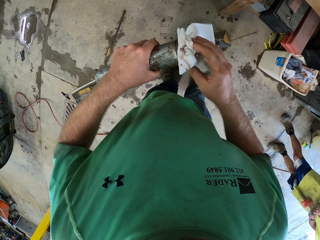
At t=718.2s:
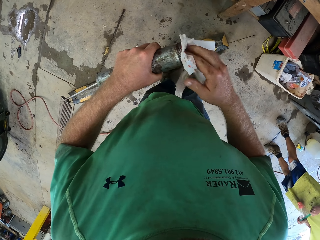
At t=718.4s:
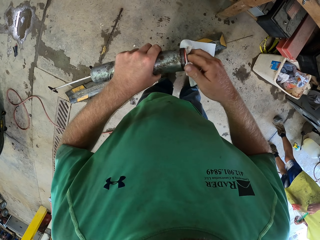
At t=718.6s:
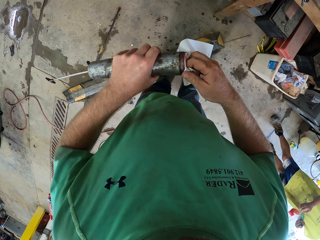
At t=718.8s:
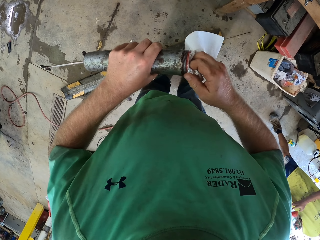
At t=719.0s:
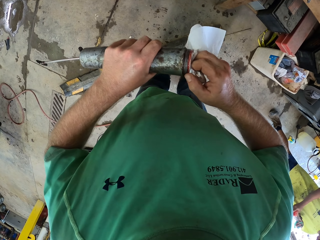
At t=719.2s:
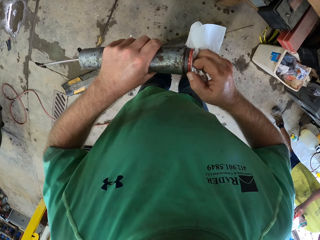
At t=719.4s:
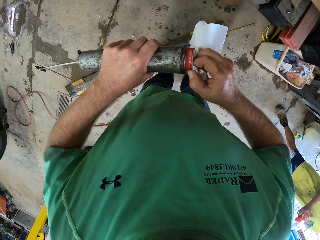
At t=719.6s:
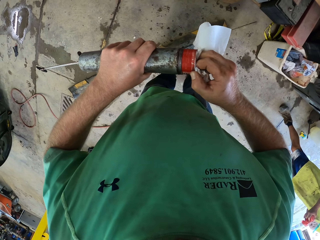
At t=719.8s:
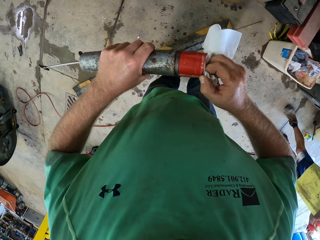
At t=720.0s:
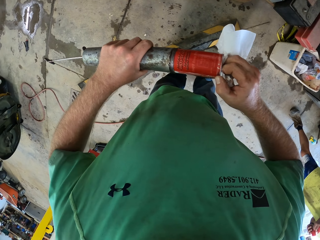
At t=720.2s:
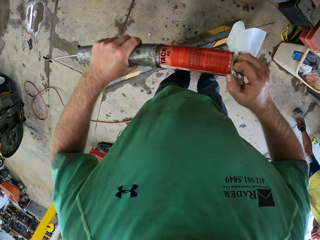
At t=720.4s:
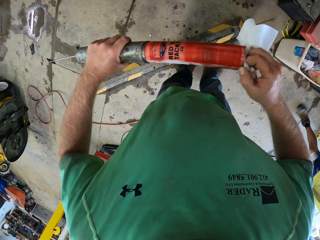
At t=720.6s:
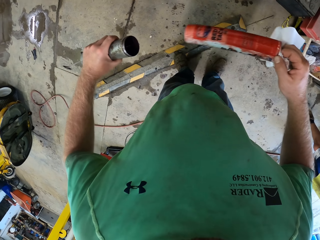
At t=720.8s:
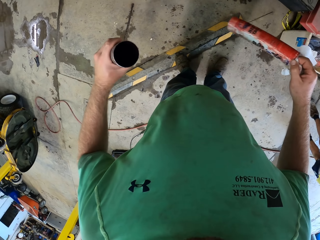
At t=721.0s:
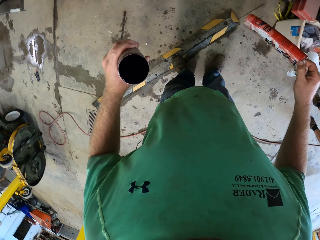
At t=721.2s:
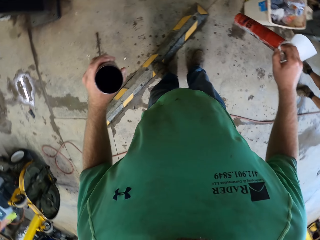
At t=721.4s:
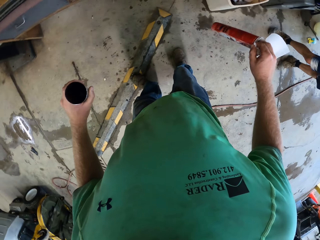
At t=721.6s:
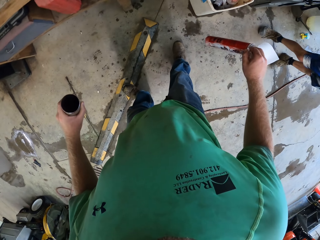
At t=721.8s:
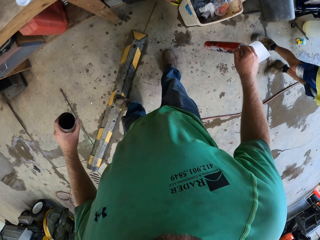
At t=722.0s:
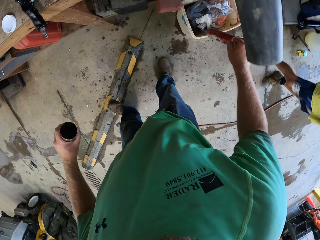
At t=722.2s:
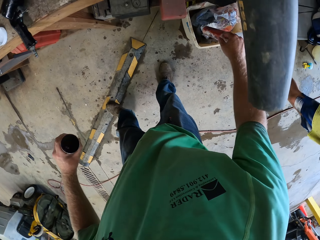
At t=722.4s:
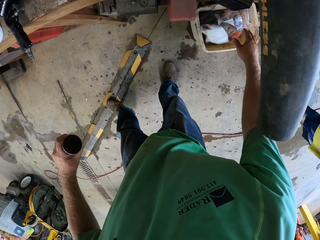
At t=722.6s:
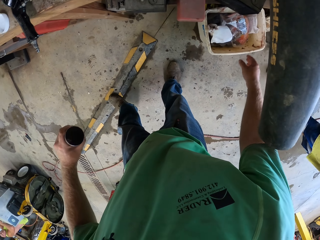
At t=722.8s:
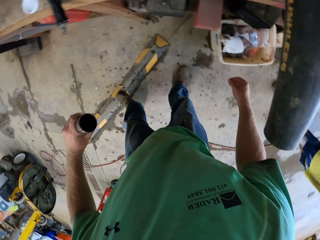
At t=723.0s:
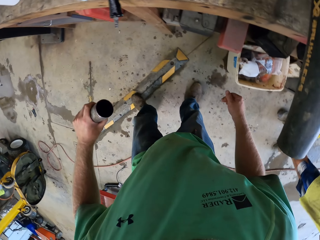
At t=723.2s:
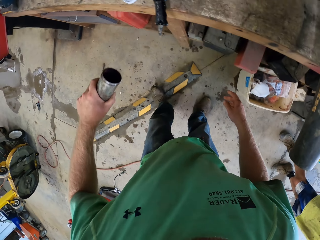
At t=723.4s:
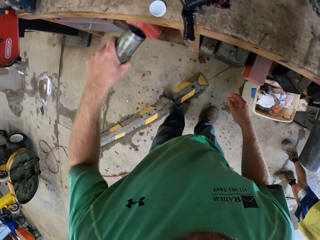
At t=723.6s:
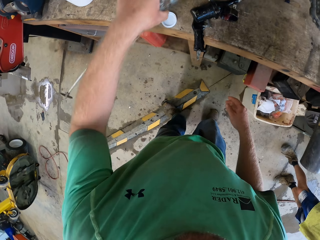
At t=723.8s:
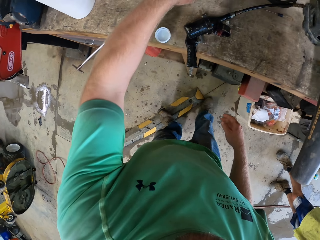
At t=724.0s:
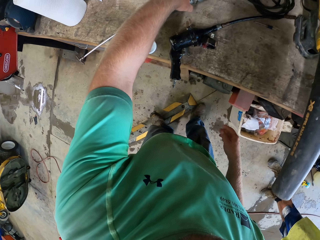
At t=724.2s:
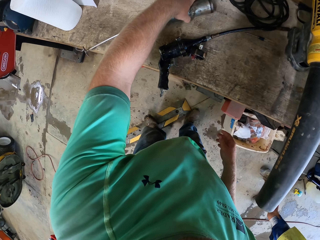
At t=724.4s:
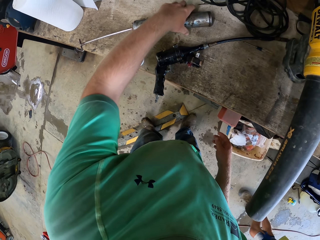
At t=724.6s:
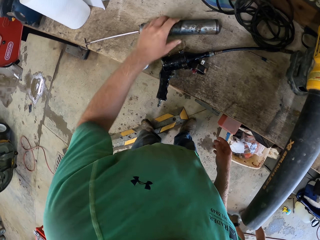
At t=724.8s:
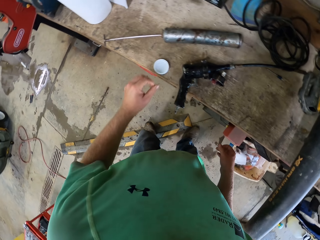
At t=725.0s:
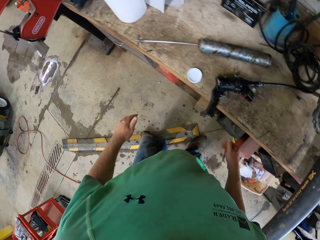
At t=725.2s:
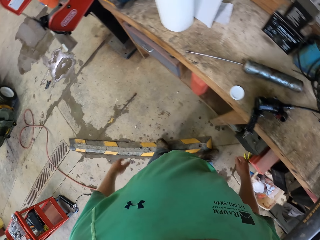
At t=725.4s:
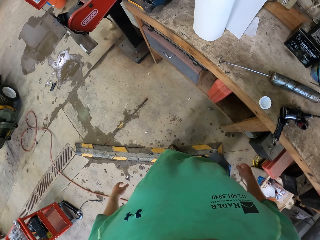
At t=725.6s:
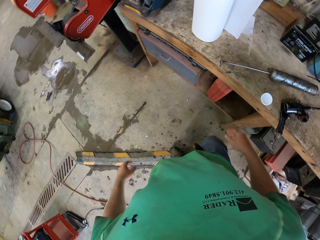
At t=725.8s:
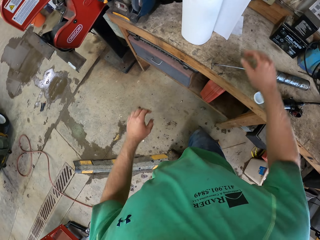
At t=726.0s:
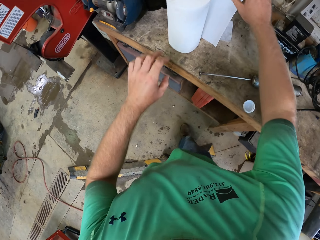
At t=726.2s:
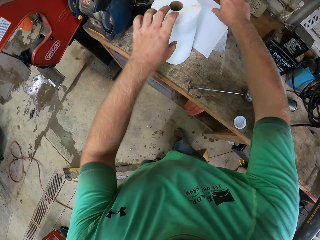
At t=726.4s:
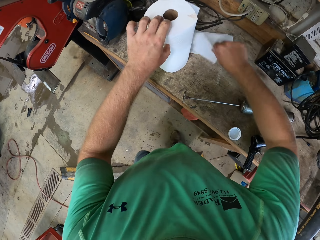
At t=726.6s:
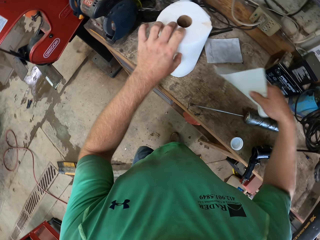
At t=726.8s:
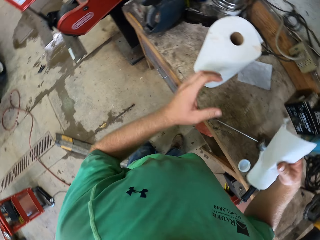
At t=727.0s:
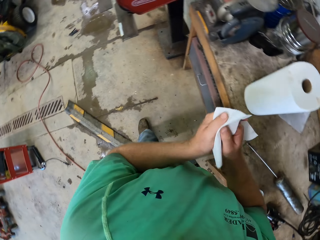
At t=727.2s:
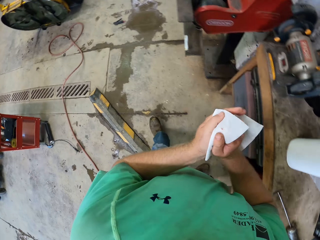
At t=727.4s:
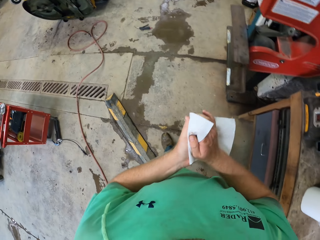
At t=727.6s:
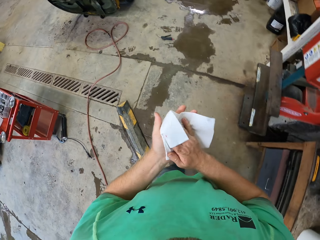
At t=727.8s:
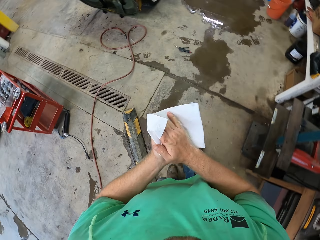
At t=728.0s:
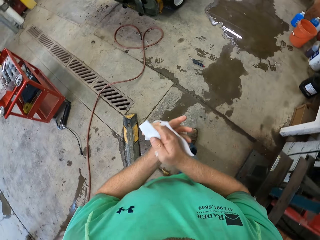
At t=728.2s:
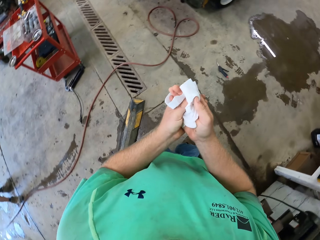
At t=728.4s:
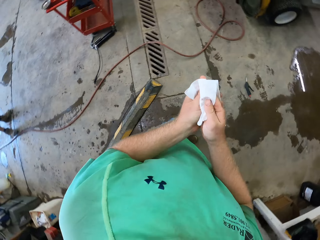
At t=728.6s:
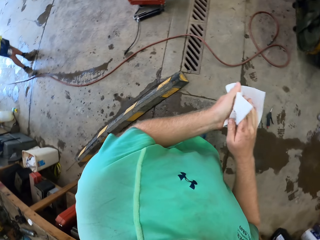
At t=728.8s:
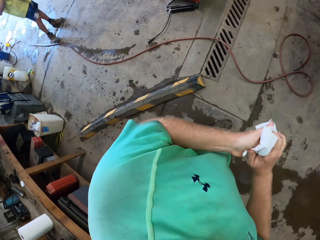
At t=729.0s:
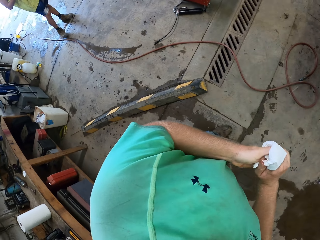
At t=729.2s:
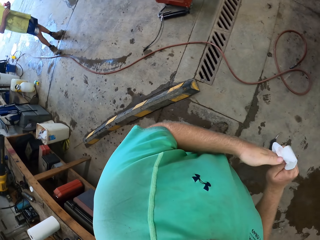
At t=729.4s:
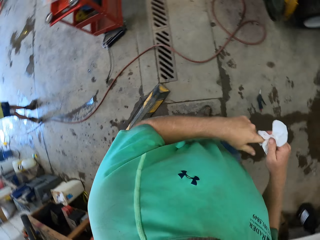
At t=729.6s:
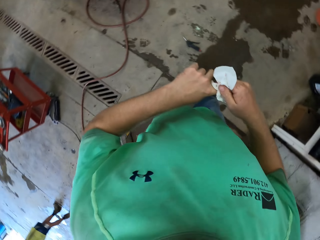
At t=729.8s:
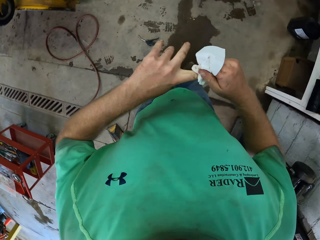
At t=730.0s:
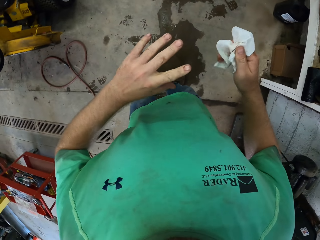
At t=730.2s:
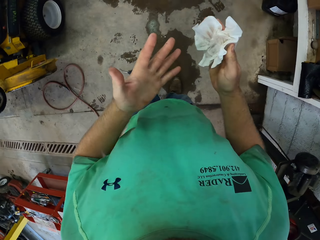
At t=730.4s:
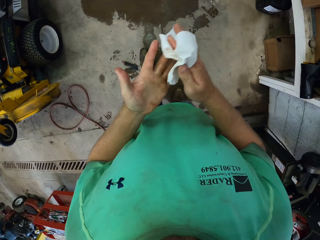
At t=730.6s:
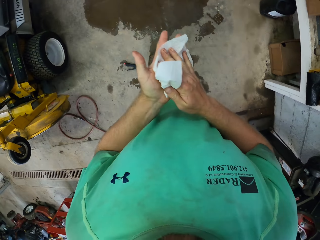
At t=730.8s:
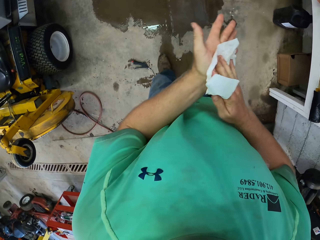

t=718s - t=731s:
The man opens a plastic bag with both hands. The camera wearer pulls out something. He keeps the cylinder in the trash can on the floor with his right hand. He places the cylinder on the table with his left hand. He cuts paper towel from the roll with his right hand. He wipes his hands with the paper towel.

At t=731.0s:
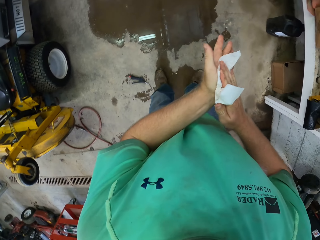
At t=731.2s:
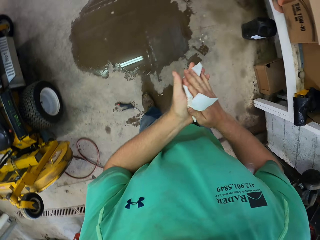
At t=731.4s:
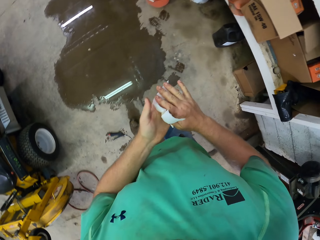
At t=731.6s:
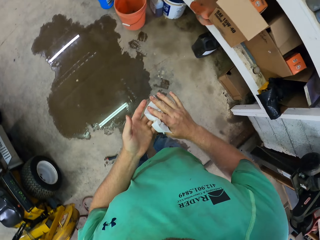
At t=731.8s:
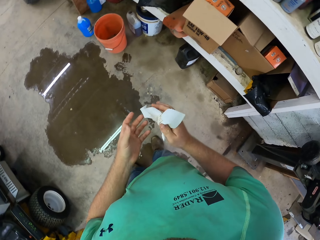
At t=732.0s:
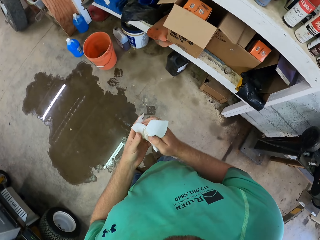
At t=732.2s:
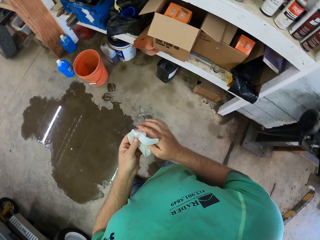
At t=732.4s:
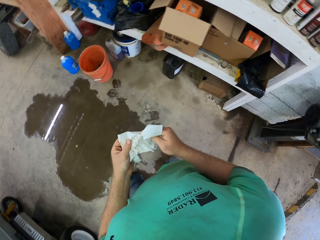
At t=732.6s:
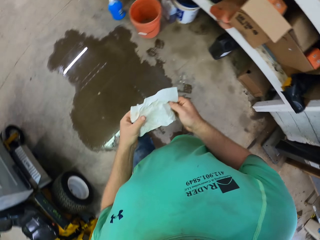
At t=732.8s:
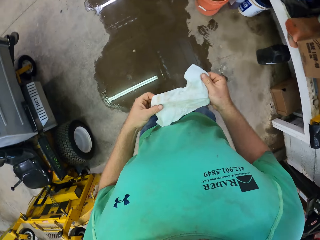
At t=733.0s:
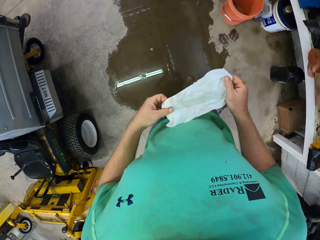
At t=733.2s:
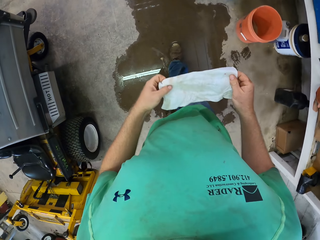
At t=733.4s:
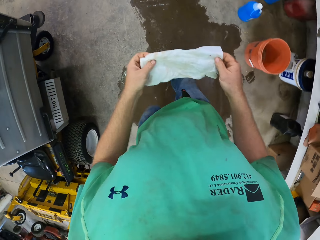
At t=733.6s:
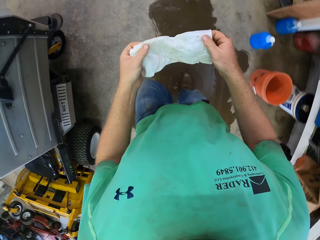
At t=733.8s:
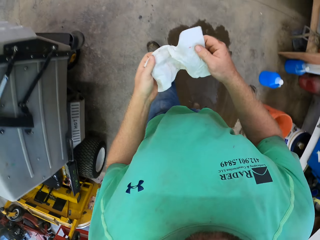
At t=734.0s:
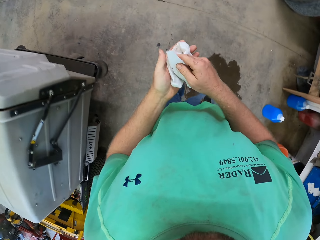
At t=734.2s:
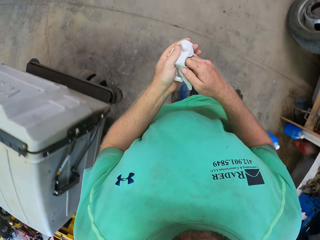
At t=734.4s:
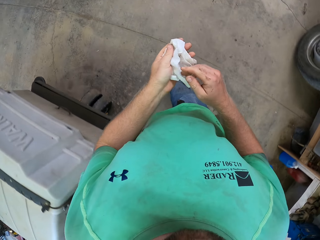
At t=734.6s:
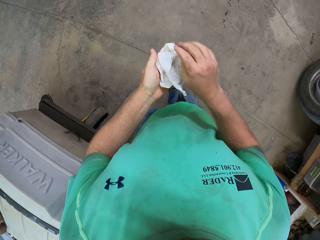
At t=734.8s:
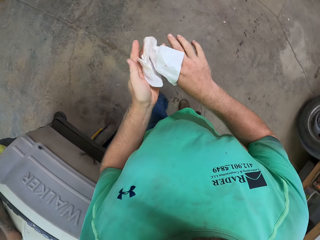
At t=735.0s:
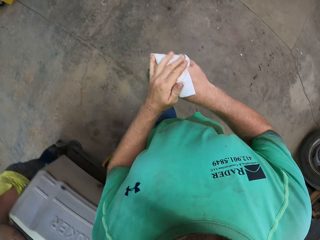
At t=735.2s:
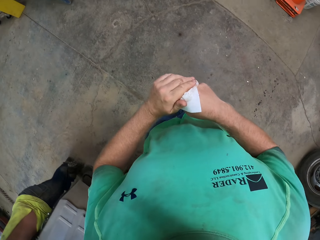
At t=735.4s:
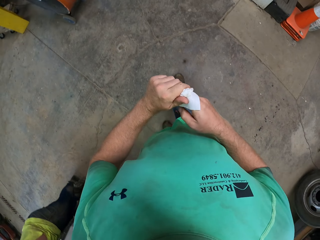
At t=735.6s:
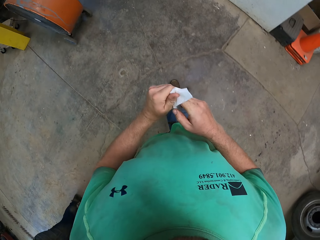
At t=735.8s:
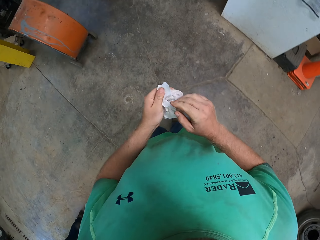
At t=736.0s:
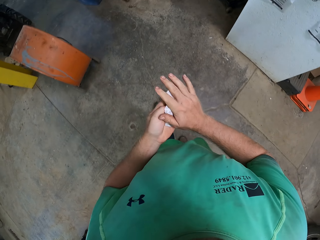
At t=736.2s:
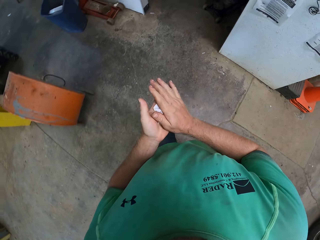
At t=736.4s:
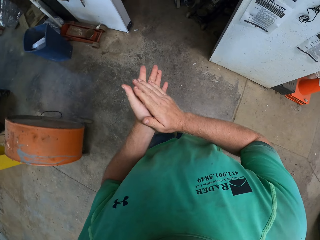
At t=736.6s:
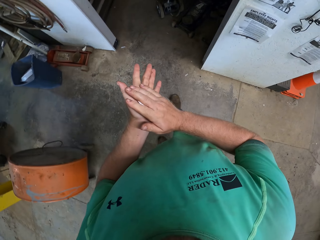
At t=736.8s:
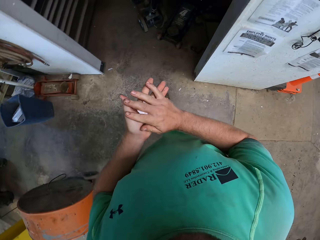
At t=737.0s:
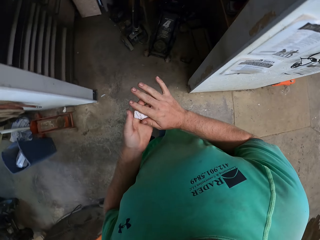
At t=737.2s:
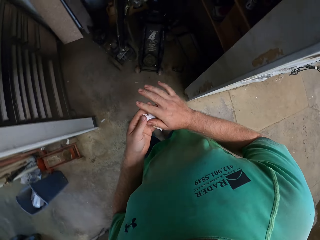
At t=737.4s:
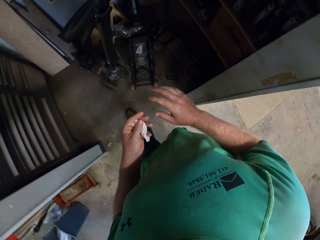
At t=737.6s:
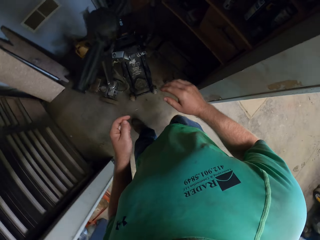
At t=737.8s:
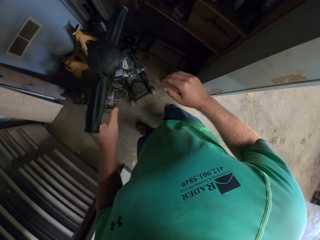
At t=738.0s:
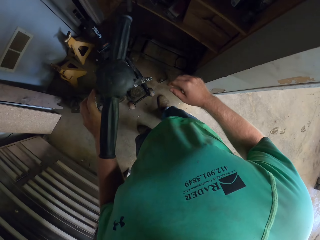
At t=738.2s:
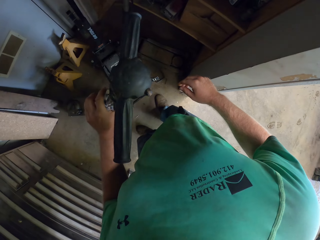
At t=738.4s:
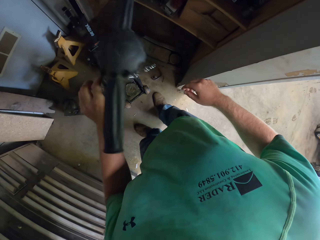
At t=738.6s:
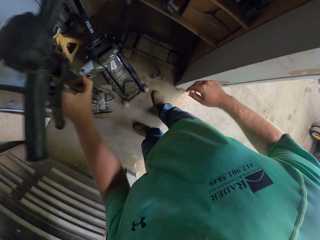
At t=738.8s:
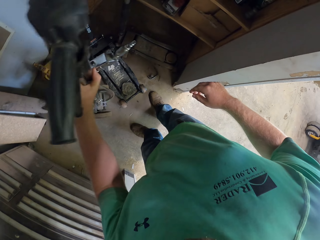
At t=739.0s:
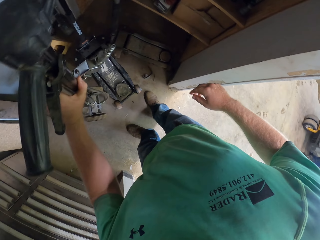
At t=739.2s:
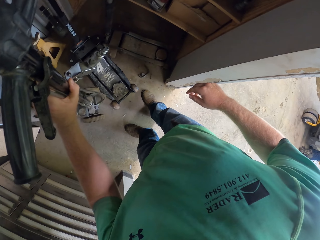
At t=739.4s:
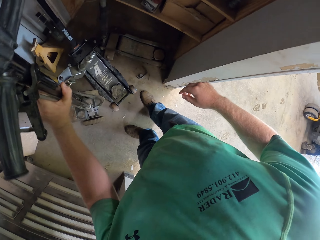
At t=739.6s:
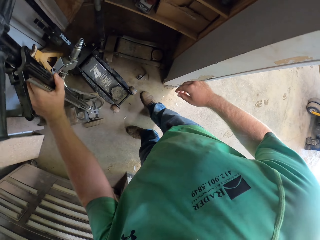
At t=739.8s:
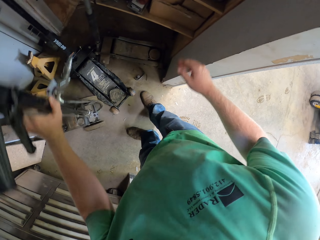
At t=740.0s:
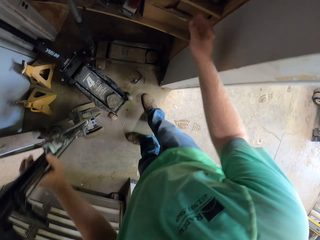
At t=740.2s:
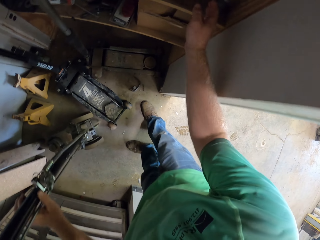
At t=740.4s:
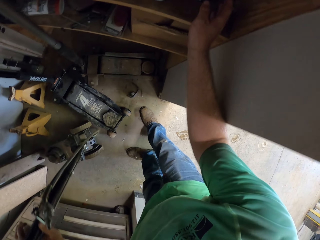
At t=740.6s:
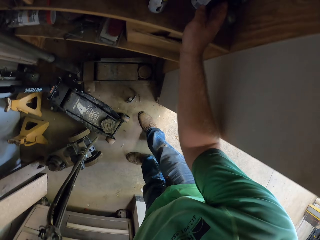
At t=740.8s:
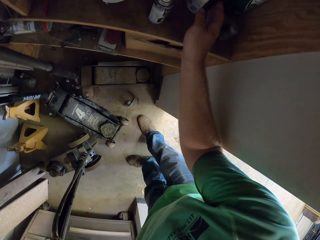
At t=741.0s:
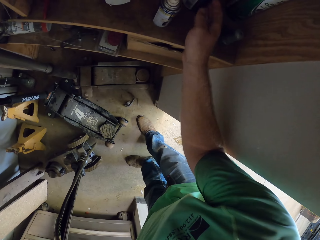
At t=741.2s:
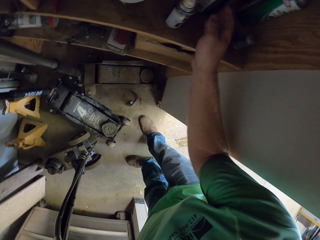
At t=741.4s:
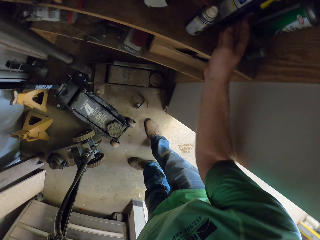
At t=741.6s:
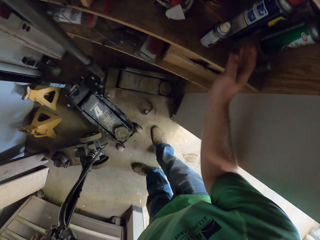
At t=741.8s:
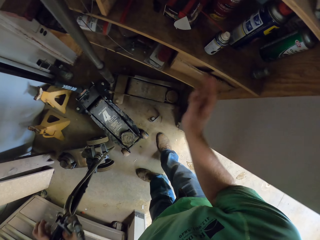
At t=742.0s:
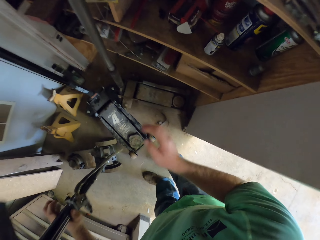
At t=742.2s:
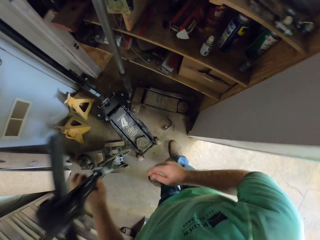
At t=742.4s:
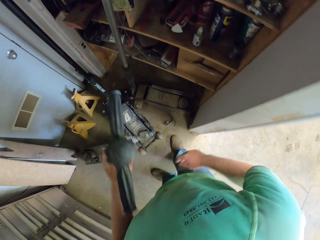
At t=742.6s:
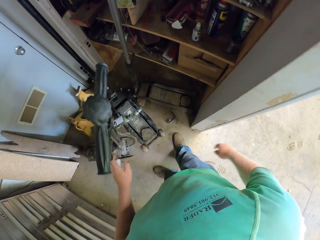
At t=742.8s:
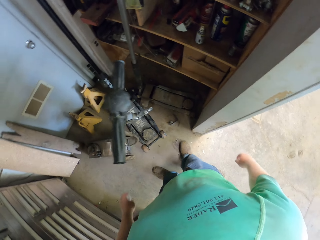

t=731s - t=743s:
The camera wearer walks in the workshop. He folds tissue on his hand. He walks into a store in the workshop. He lifts a machine inside the store with his left hand. He moves something. He touches a container in a shelf in the store with his right hand.
